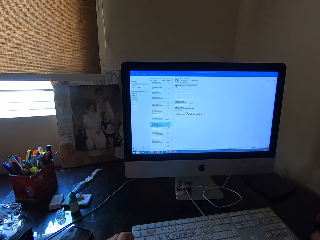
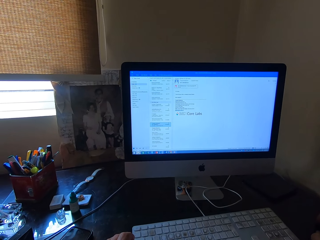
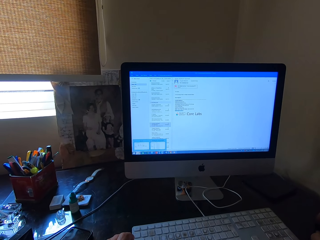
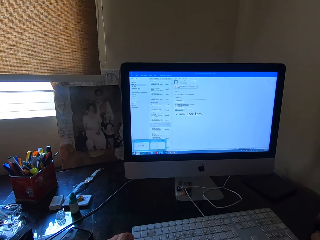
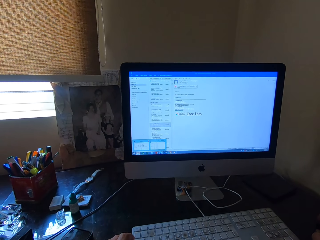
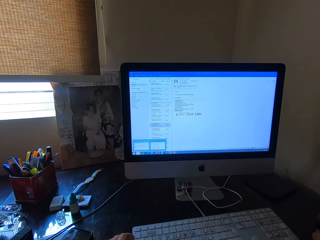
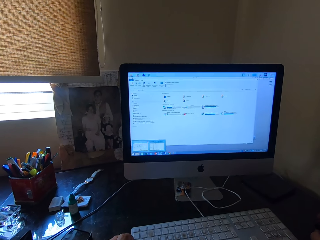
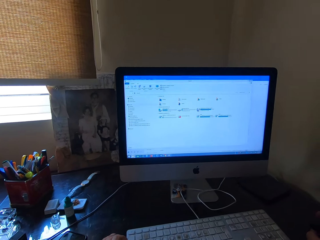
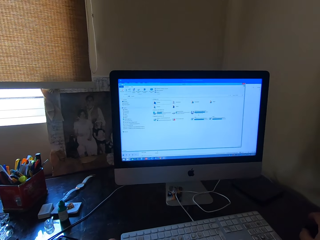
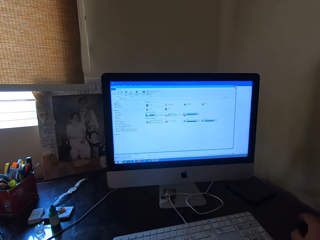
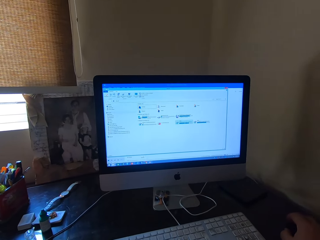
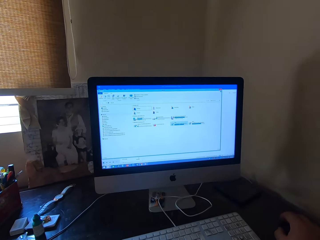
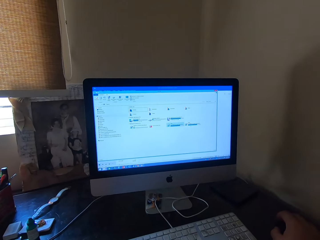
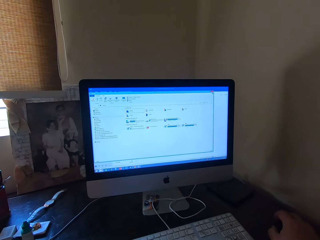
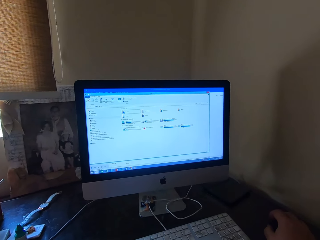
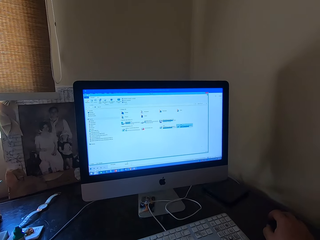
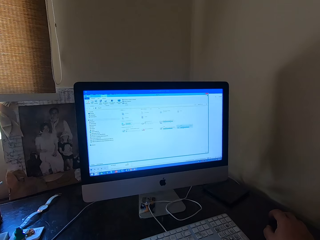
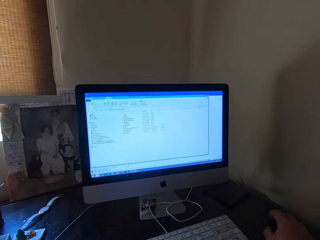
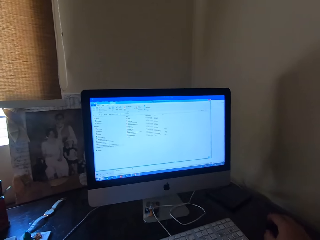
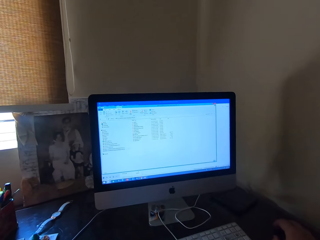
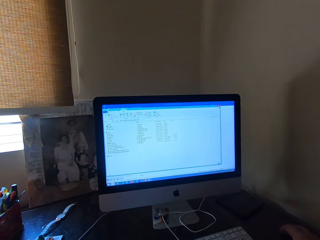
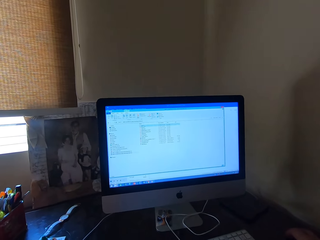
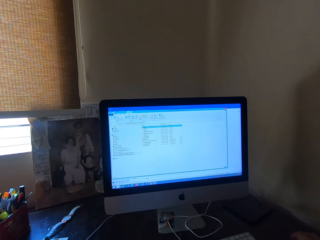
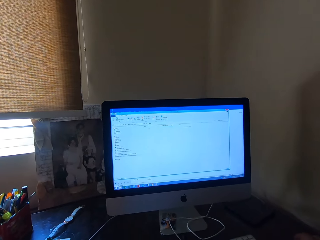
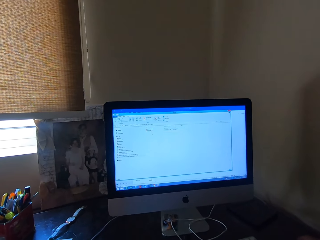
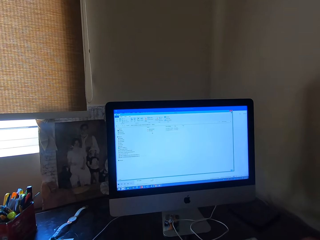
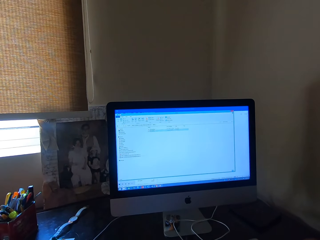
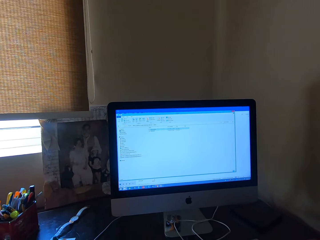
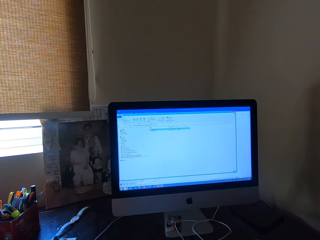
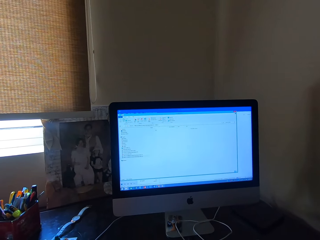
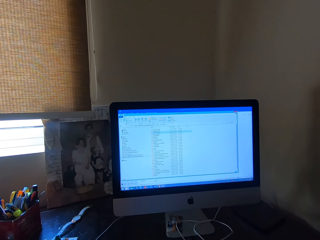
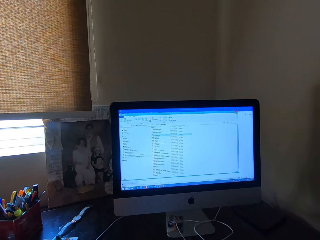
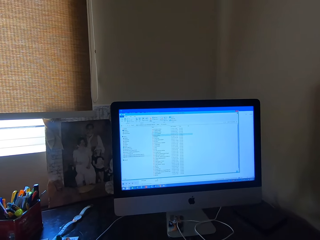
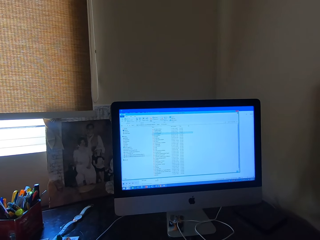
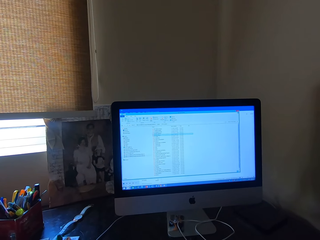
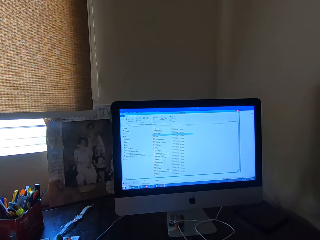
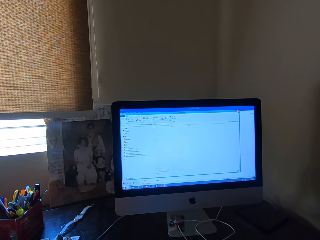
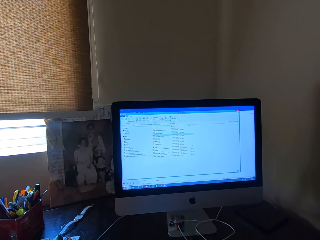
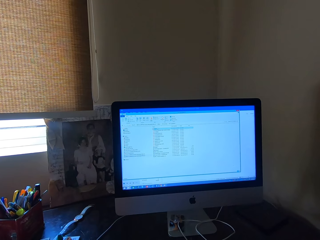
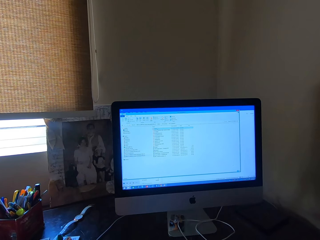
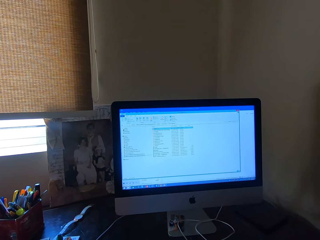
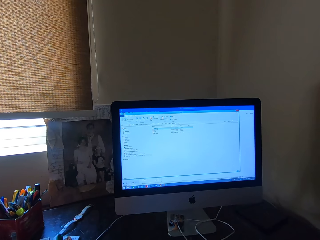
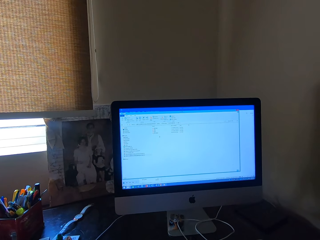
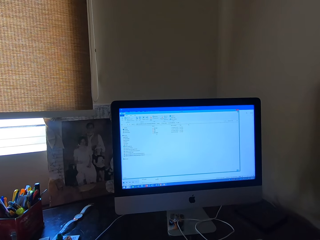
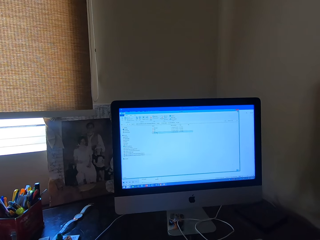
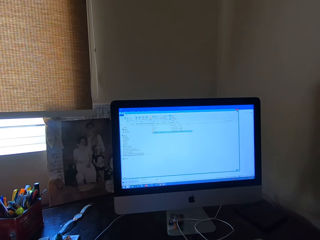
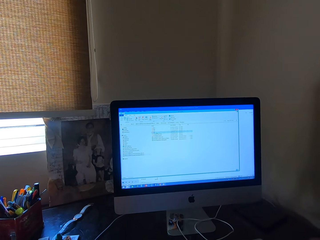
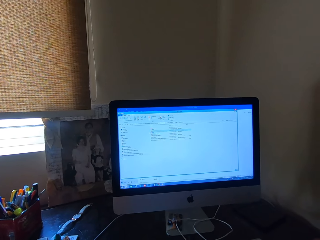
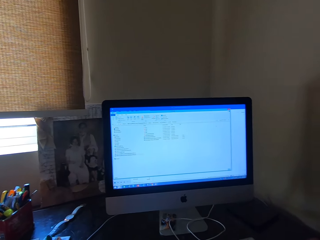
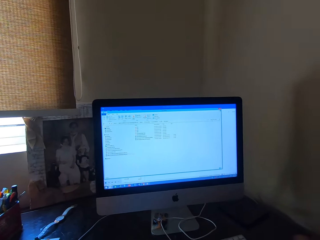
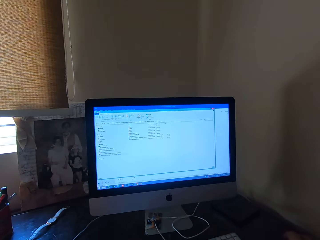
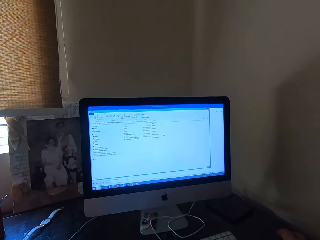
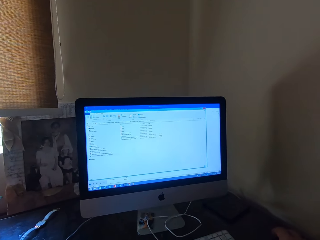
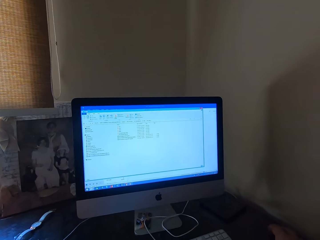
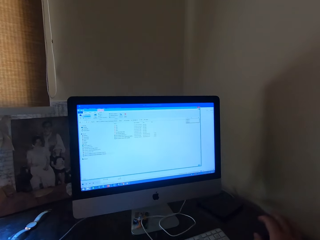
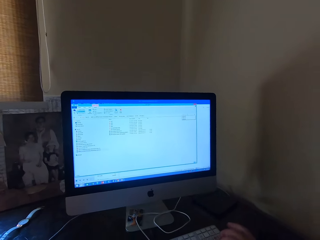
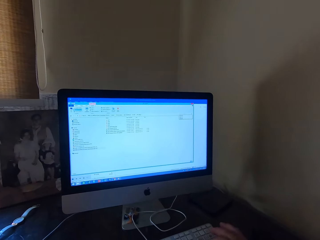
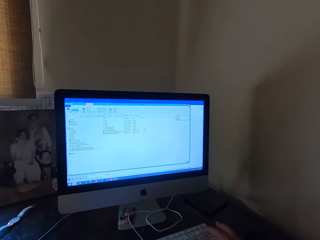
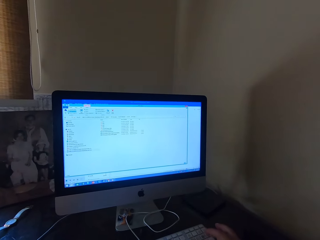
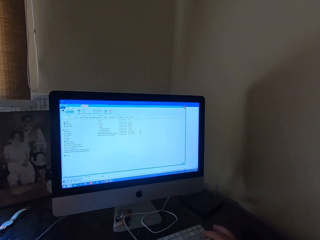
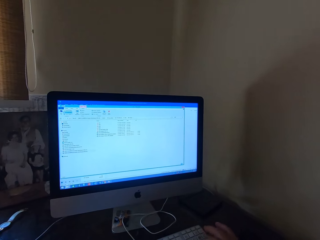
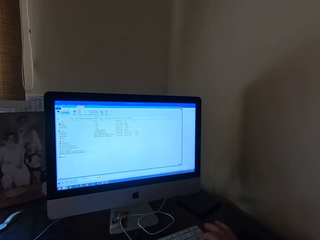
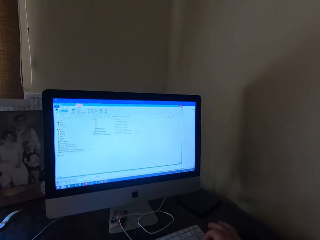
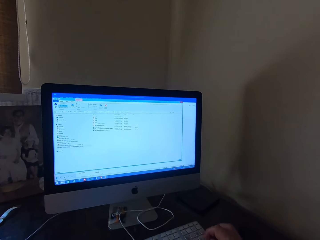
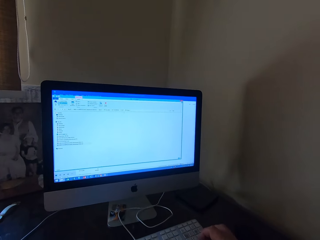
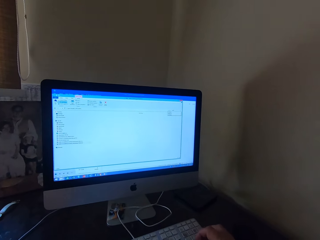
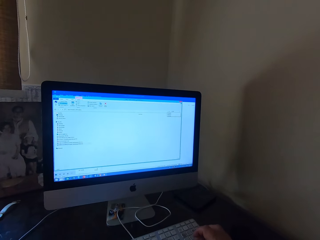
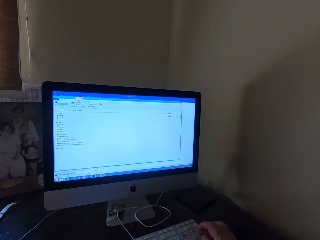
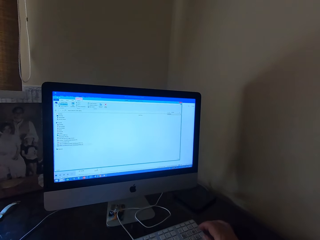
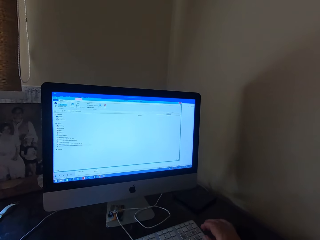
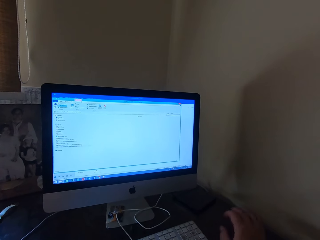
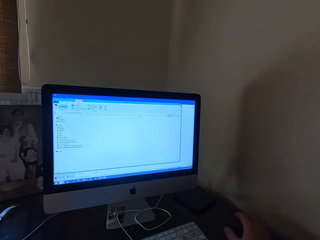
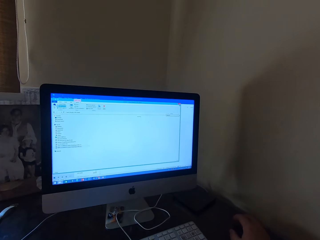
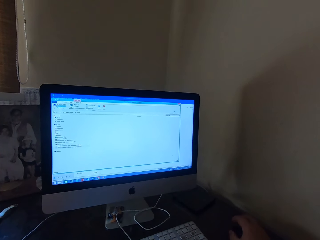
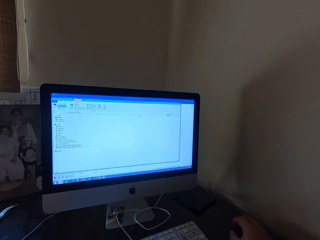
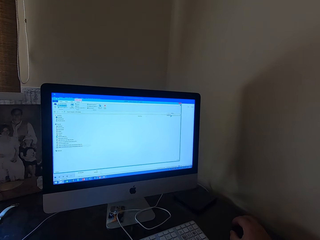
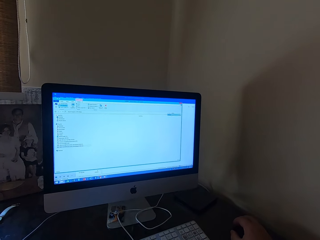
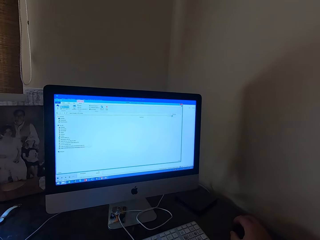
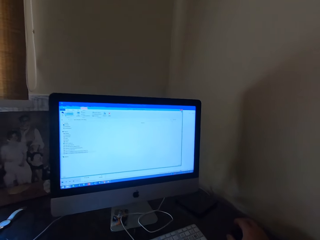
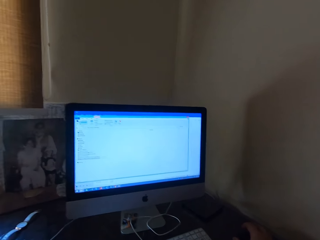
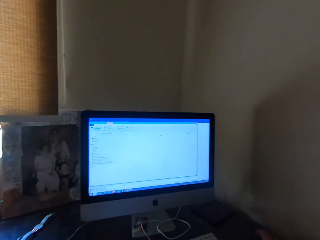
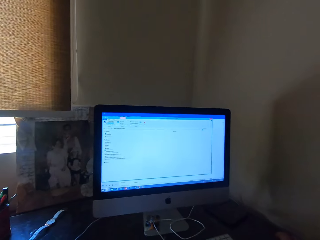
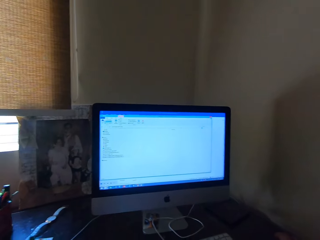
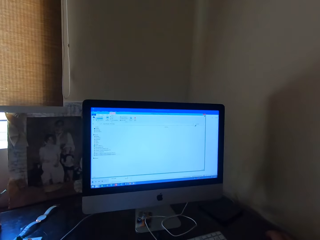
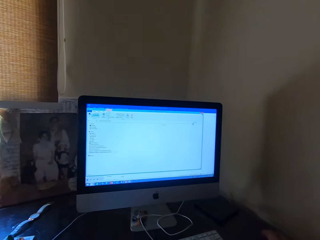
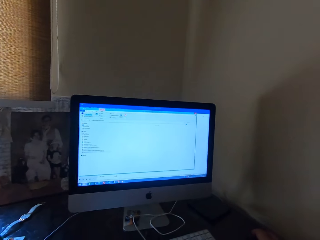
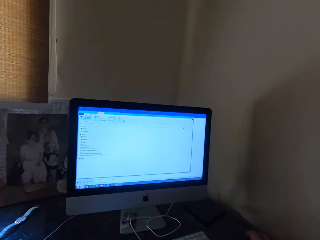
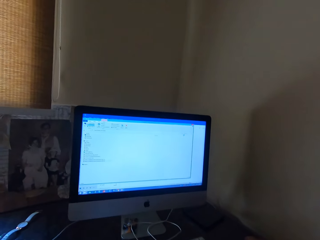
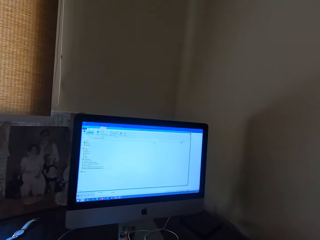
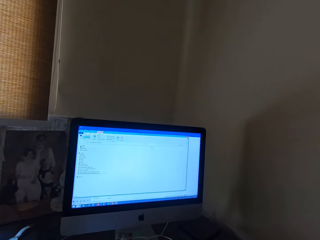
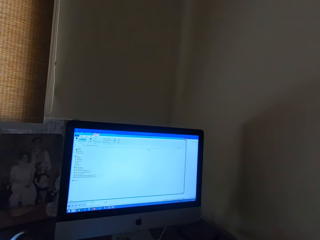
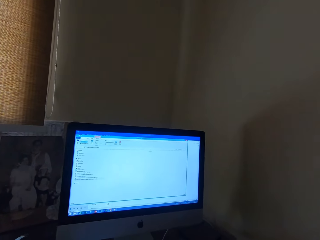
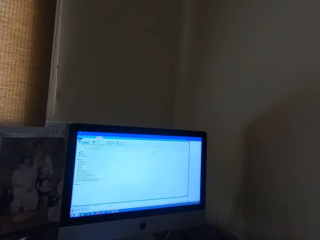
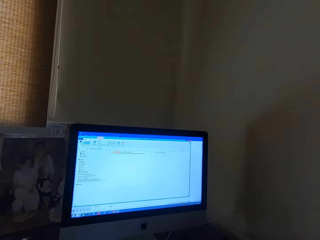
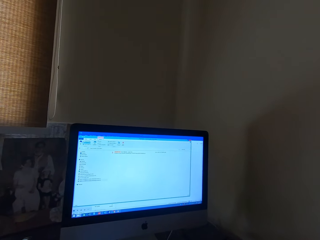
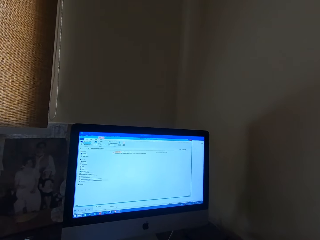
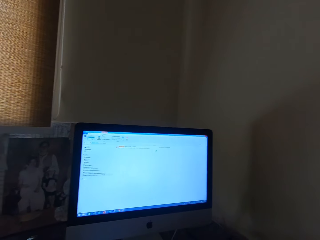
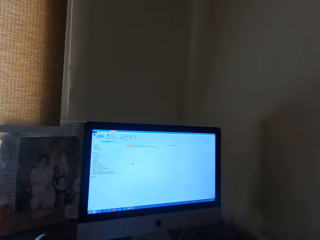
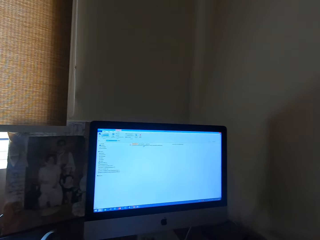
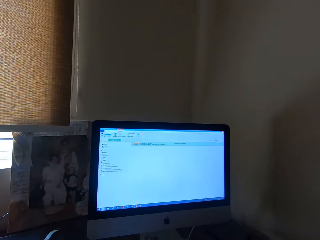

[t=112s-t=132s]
The camera wearer operates the desktop computer with the mouse. They operate the desktop computer with the keyboard. They operate the desktop computer with the mouse.

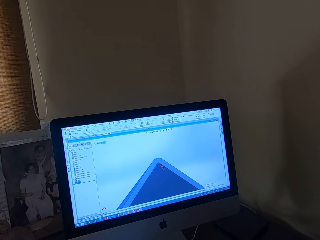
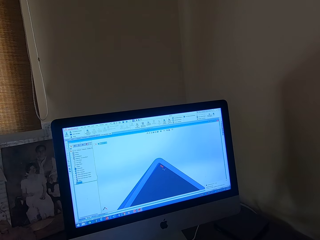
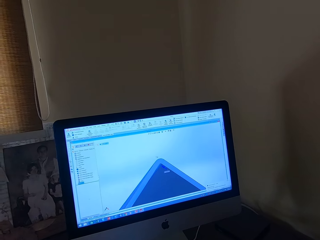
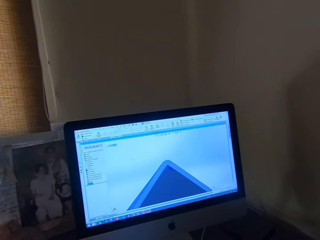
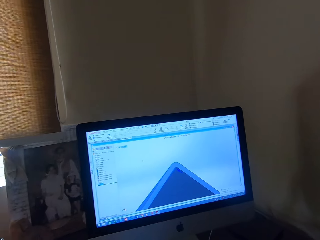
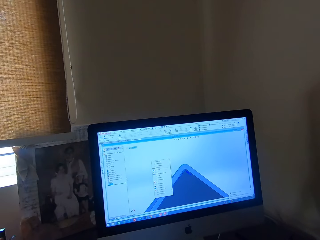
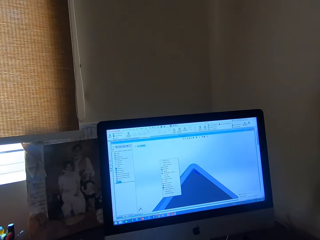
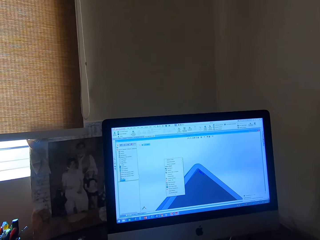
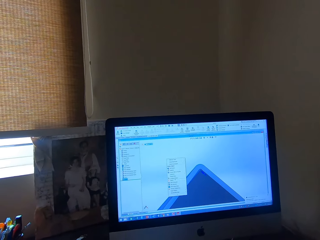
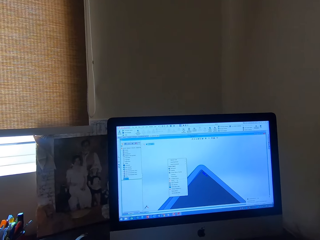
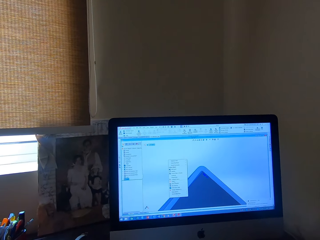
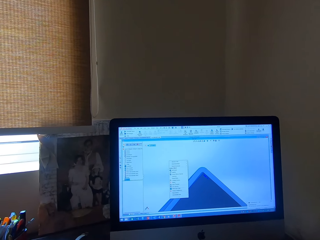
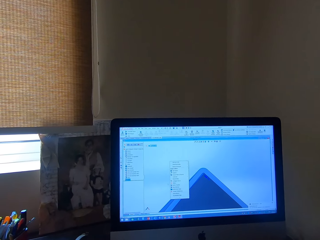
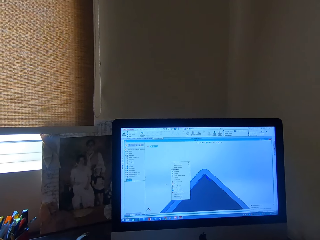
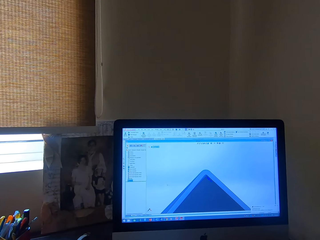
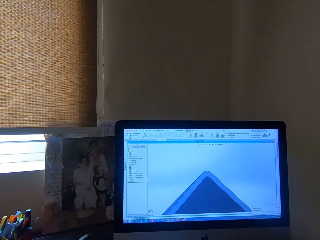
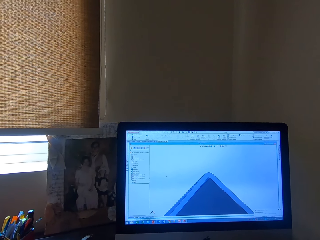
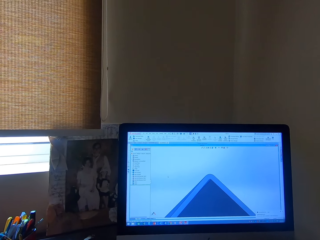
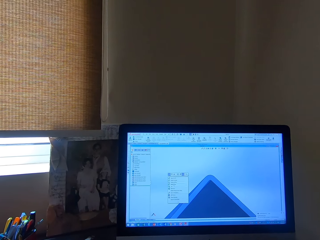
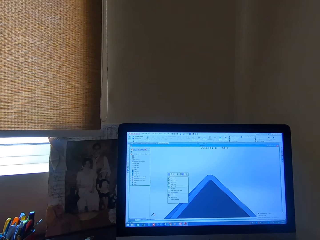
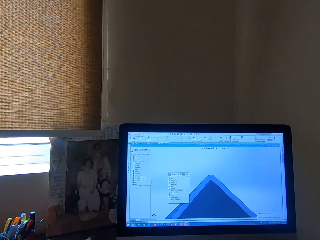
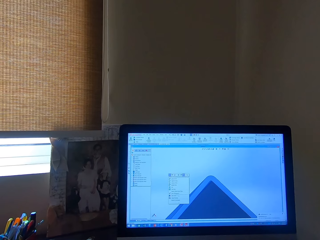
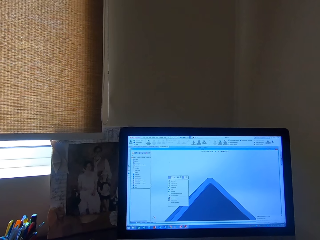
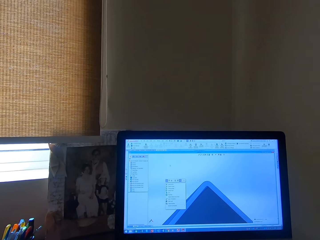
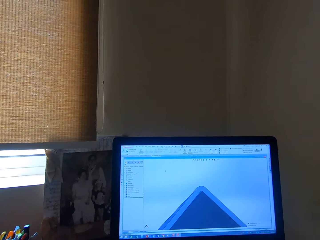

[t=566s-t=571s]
The camera wearer turns round. They operate a laptop.
